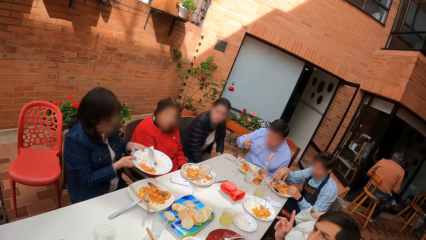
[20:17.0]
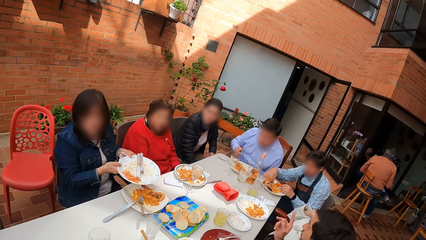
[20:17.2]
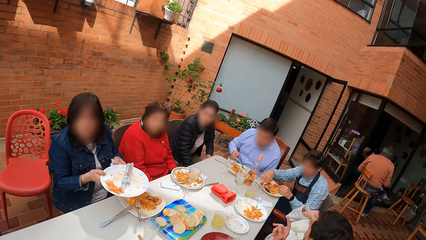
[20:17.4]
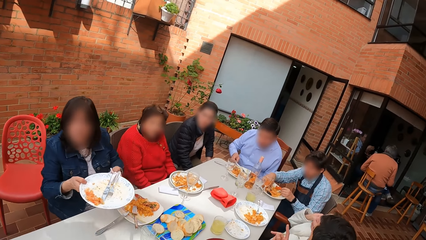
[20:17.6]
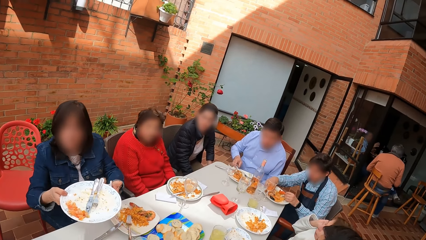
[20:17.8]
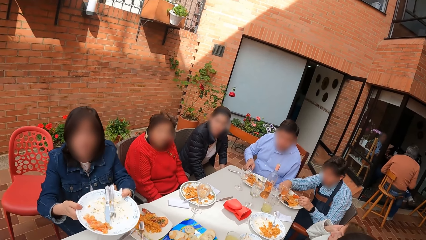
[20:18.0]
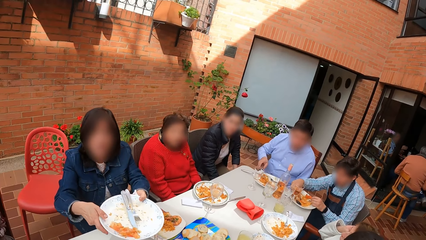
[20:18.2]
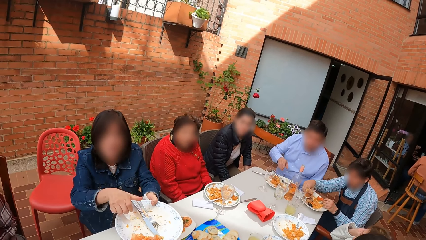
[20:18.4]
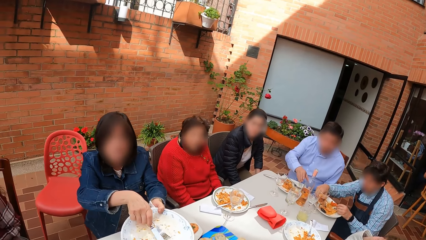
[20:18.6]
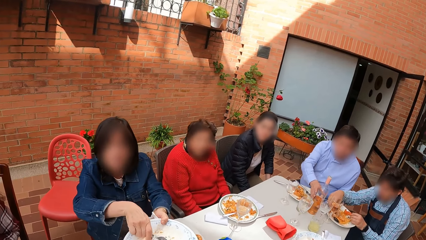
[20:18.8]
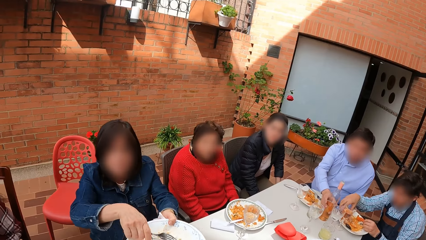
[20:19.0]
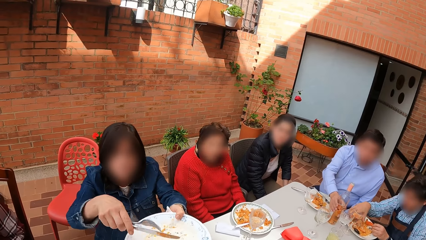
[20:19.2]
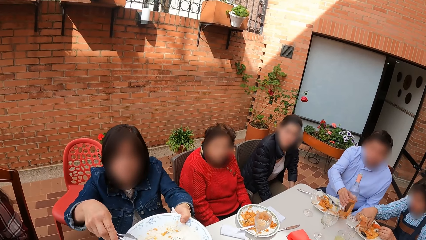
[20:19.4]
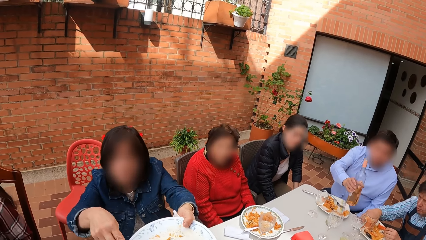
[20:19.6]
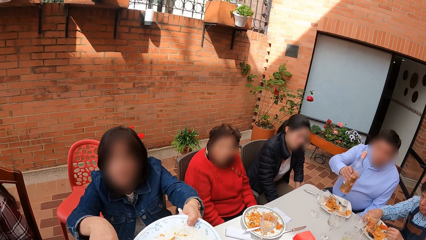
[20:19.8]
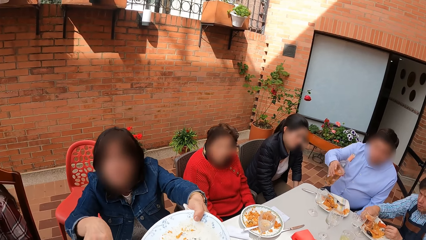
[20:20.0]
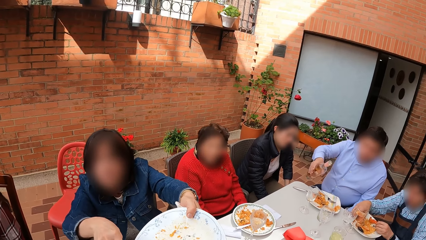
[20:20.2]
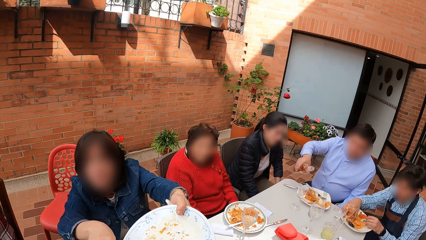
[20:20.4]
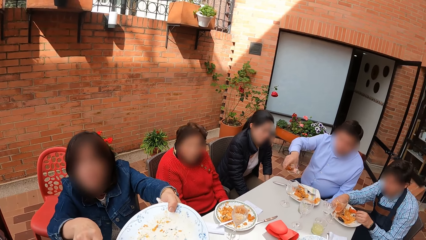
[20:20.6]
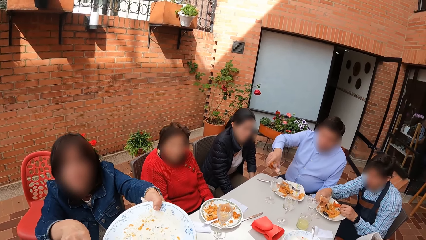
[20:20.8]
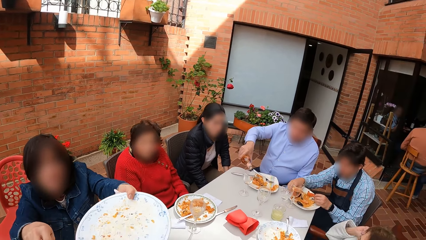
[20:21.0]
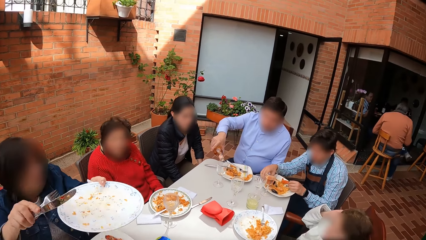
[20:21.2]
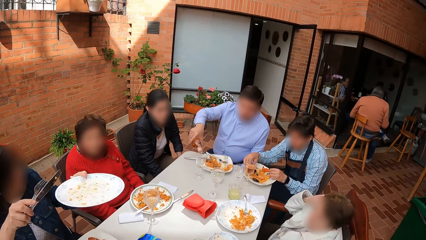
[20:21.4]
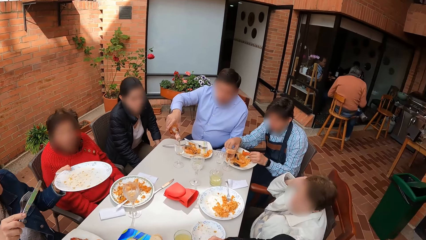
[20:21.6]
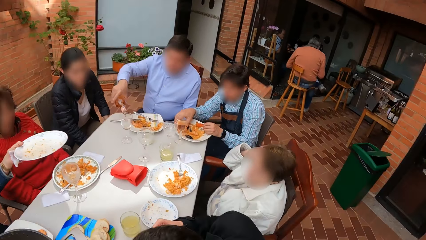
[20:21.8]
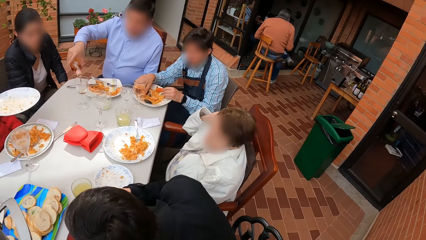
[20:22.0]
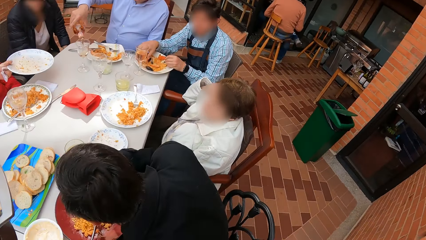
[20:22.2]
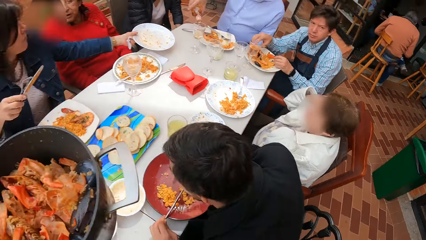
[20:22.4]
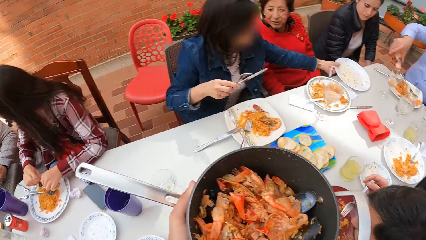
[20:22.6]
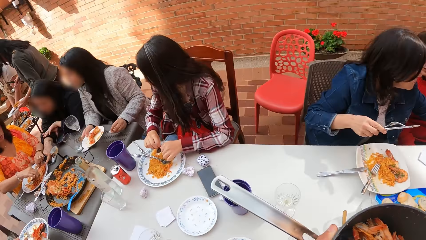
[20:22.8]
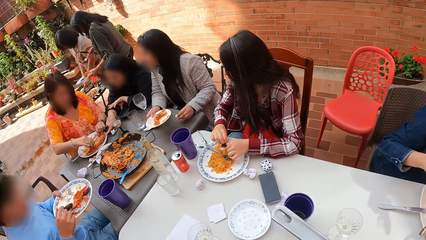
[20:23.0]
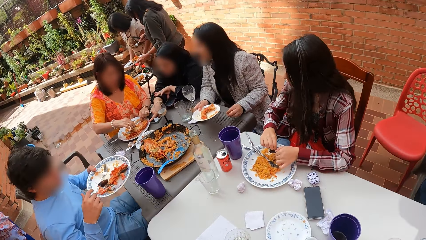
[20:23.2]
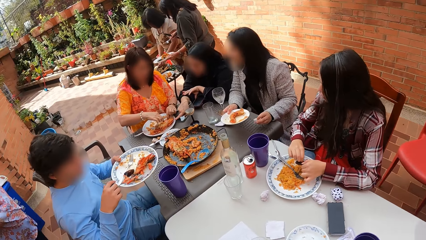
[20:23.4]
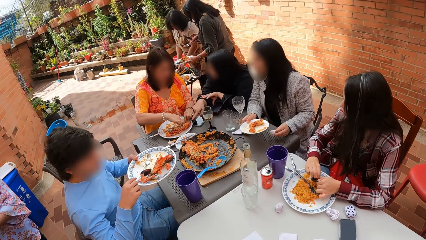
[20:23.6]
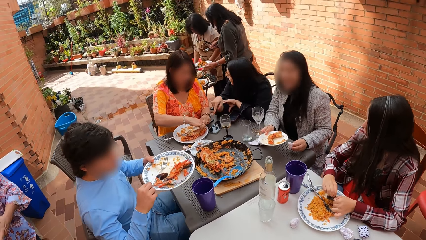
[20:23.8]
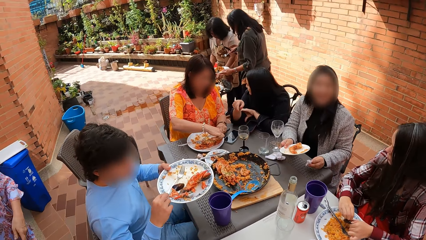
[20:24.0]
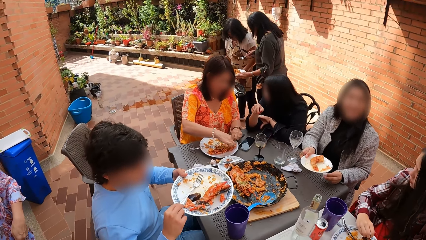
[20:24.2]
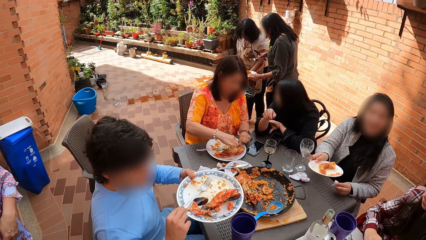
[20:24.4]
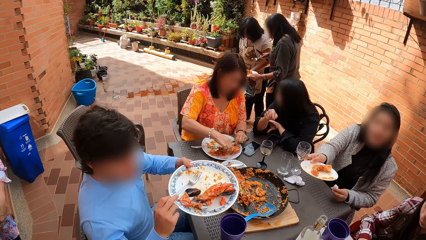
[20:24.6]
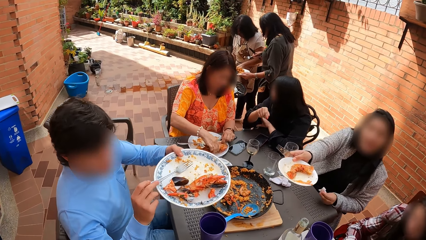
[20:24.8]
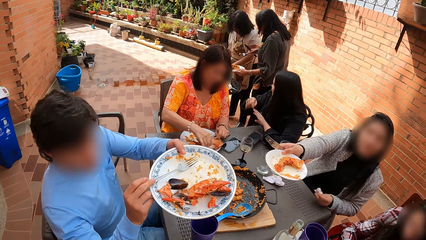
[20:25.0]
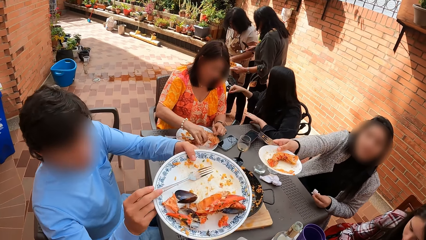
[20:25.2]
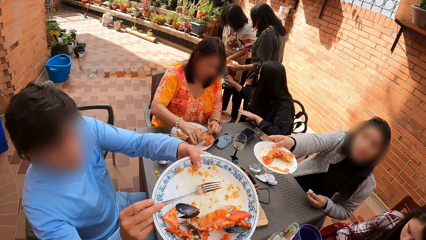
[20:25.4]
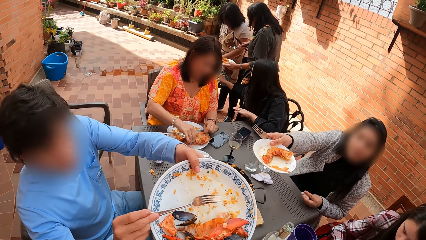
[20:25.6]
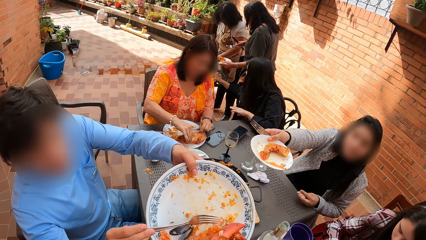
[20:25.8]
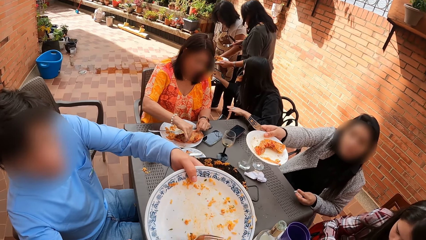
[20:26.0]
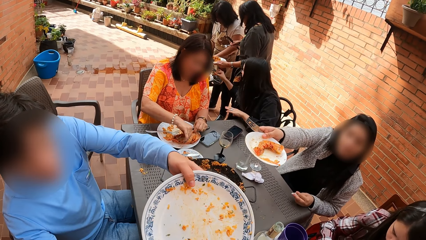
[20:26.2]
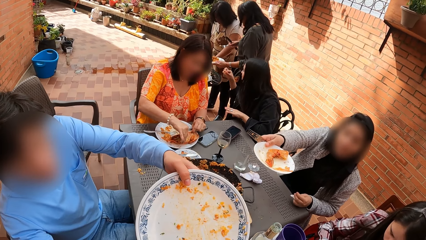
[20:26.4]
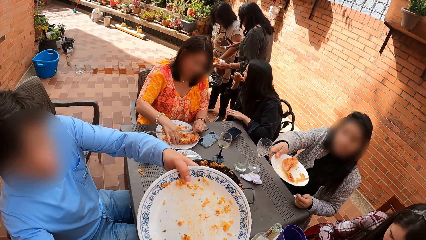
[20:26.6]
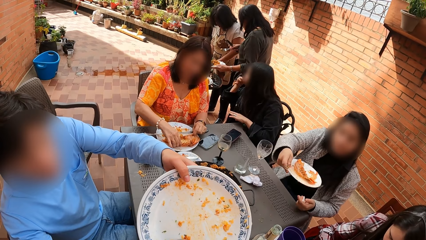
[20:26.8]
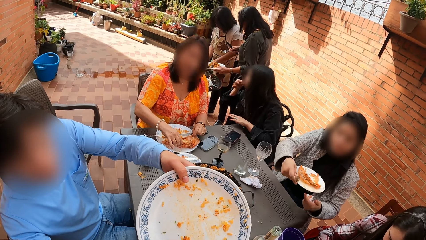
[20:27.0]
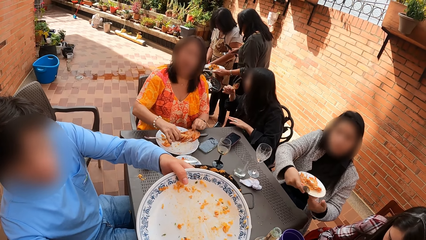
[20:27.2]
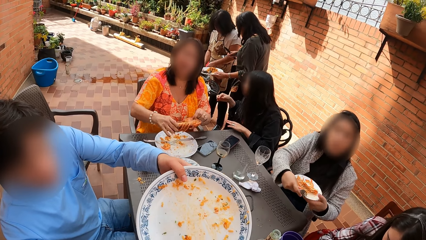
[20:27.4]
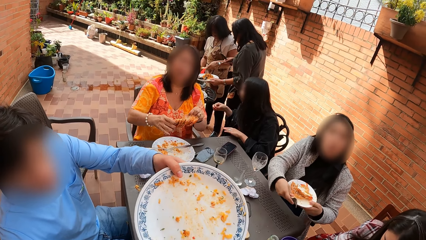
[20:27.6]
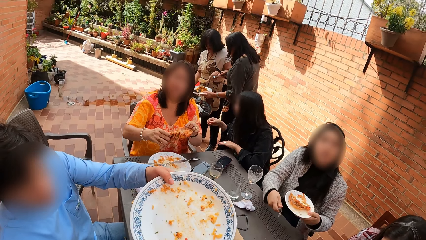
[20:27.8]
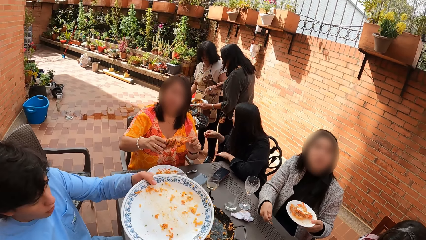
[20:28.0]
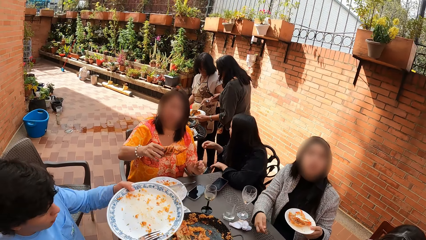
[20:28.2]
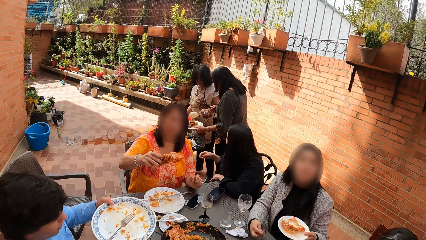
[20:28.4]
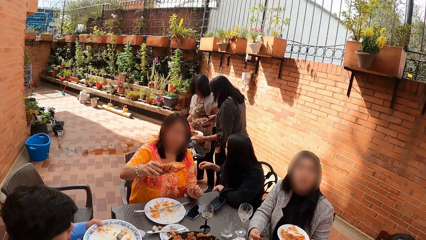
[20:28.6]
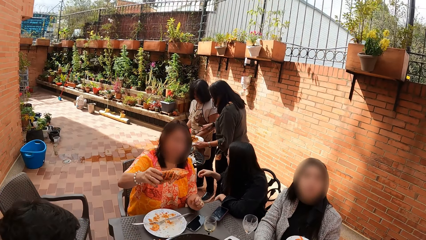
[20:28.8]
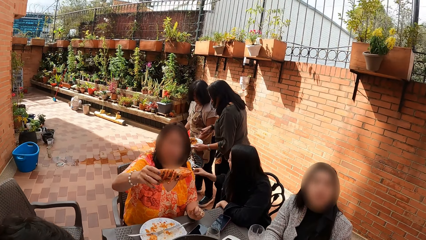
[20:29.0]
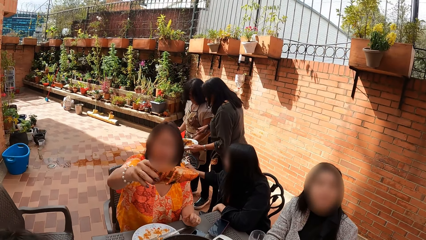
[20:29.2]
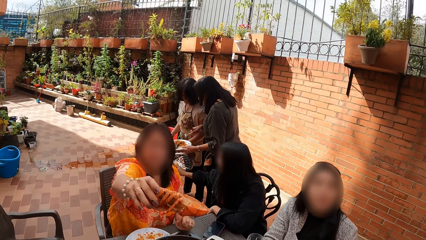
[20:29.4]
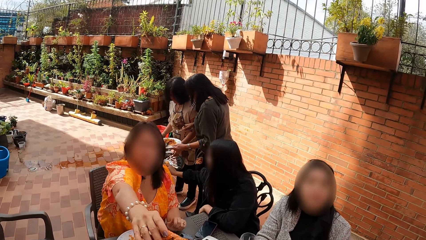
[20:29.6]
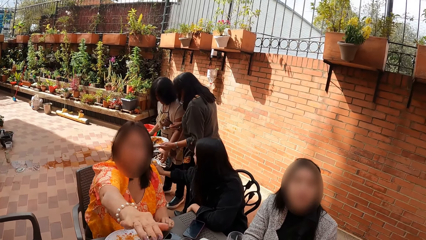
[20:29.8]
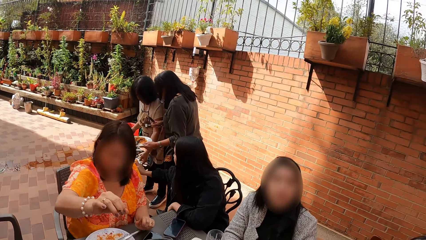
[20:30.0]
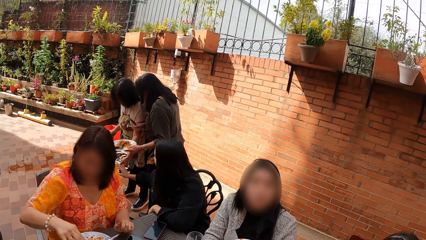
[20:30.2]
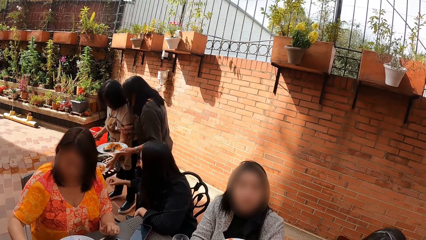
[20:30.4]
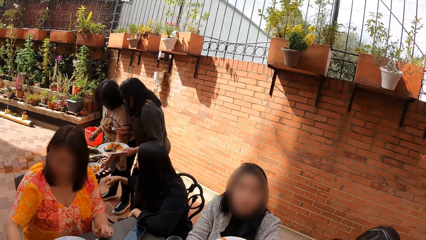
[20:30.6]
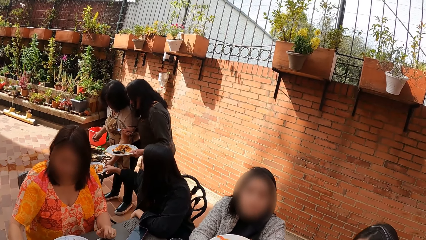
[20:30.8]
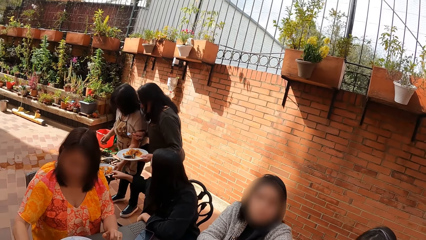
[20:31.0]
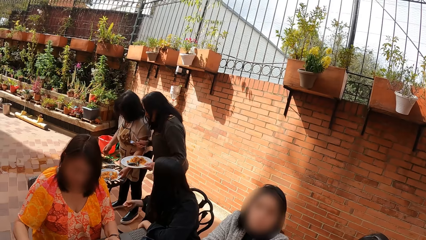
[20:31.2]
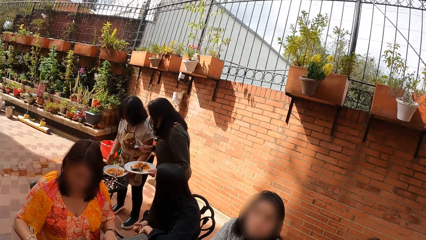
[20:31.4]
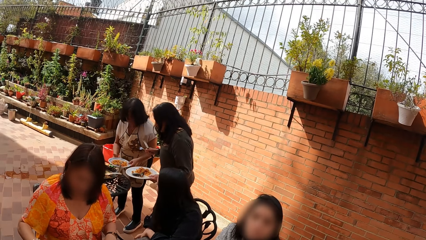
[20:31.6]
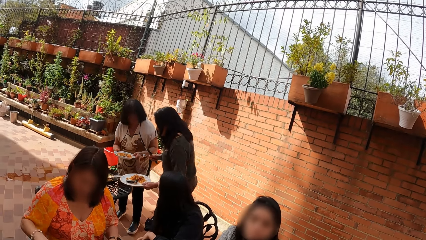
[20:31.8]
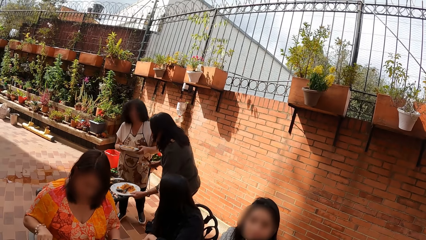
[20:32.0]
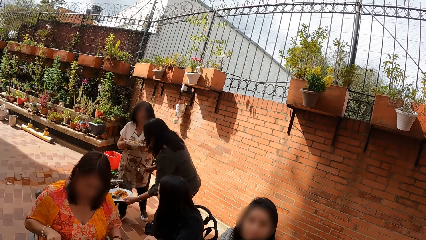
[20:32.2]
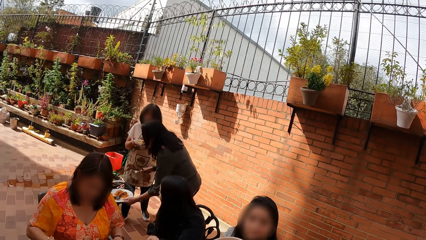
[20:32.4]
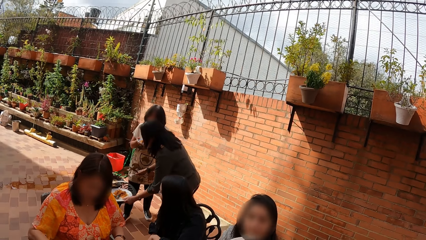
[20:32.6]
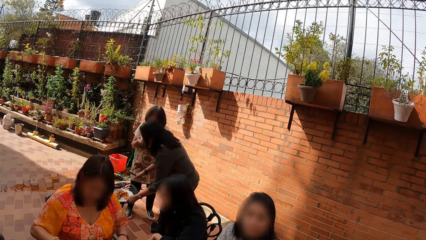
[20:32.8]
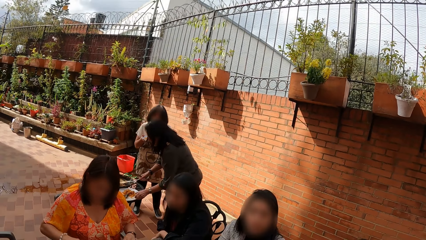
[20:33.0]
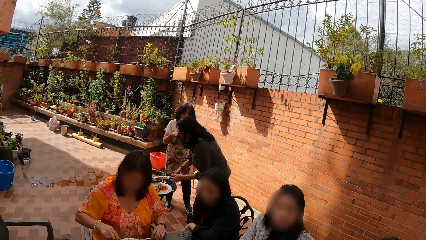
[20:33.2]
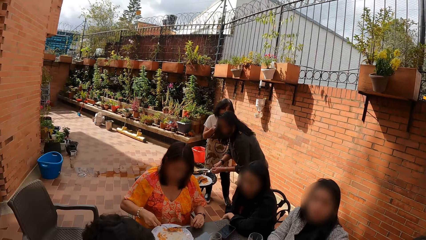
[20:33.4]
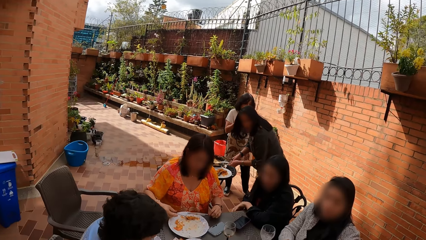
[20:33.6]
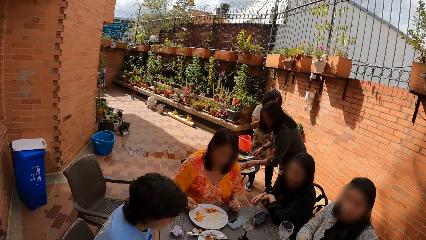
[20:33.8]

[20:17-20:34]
A woman pours food leftovers to the pot. A man pours food leftovers to the pot. Another woman puts a lobster in a cooking pot.
